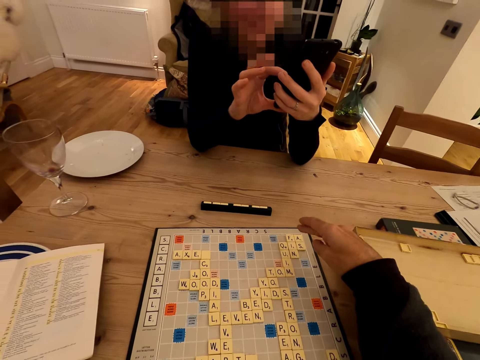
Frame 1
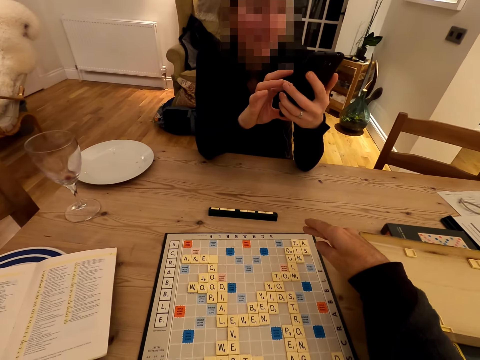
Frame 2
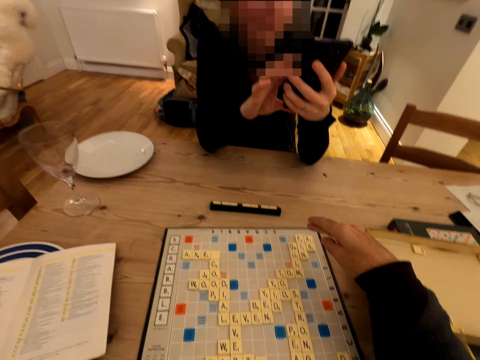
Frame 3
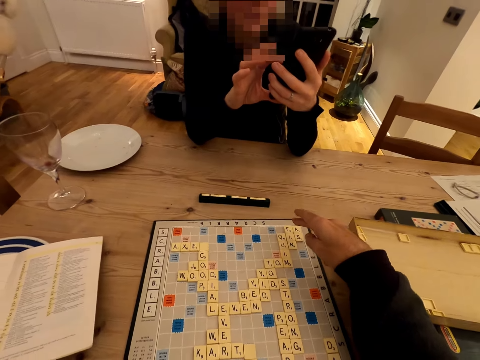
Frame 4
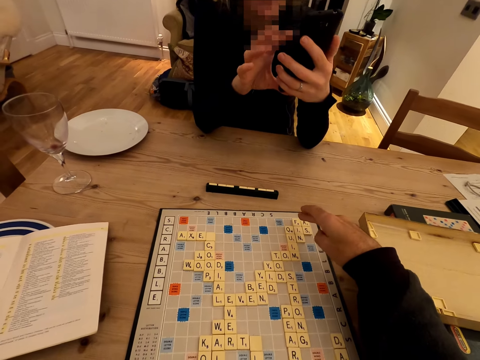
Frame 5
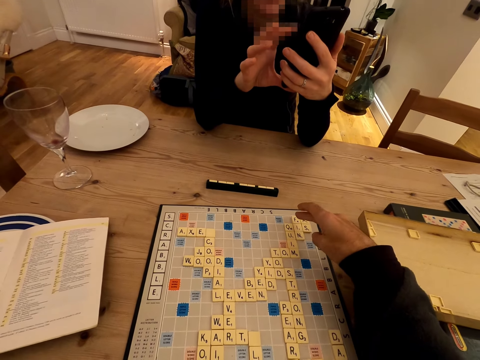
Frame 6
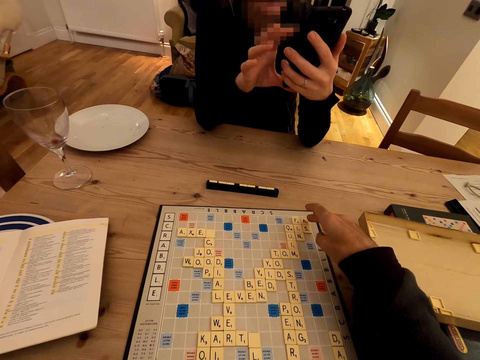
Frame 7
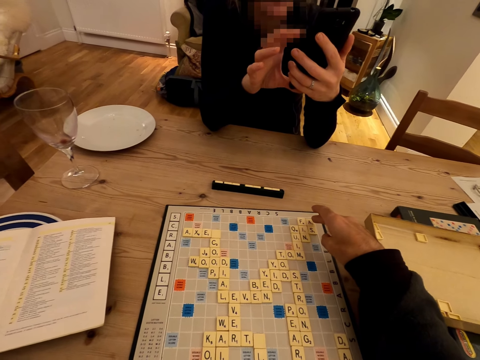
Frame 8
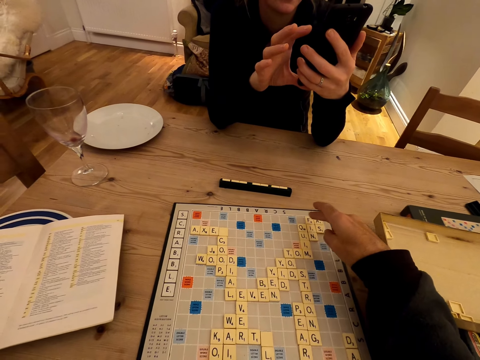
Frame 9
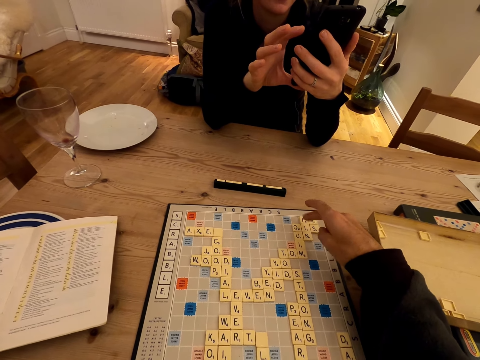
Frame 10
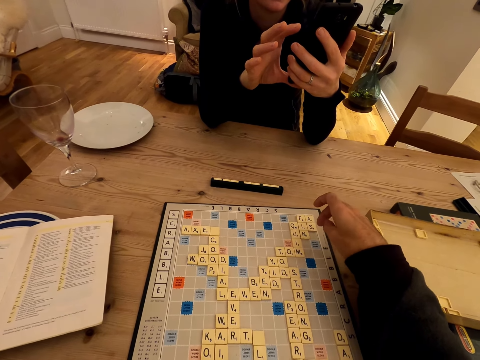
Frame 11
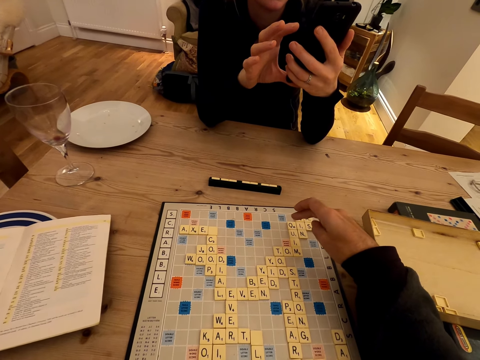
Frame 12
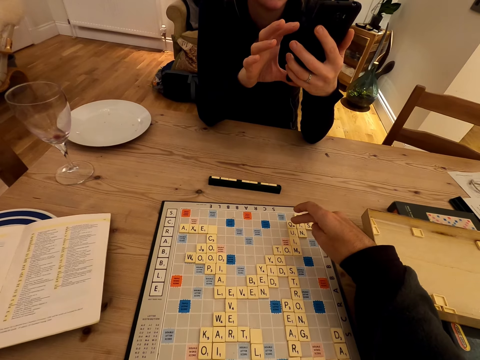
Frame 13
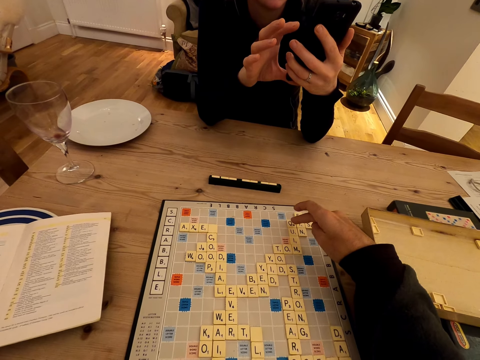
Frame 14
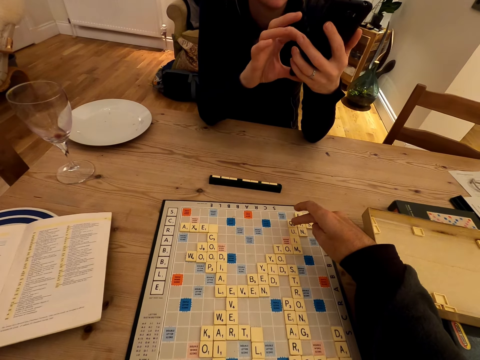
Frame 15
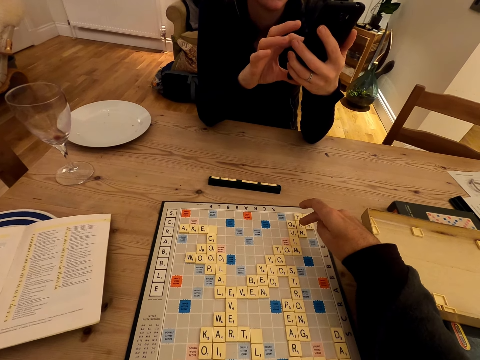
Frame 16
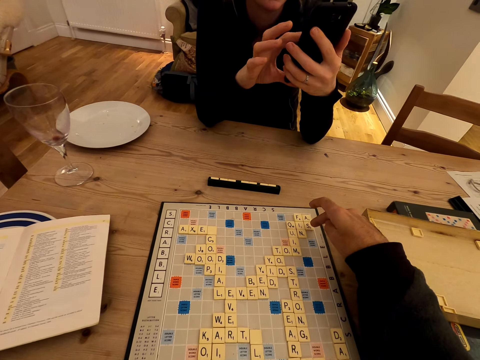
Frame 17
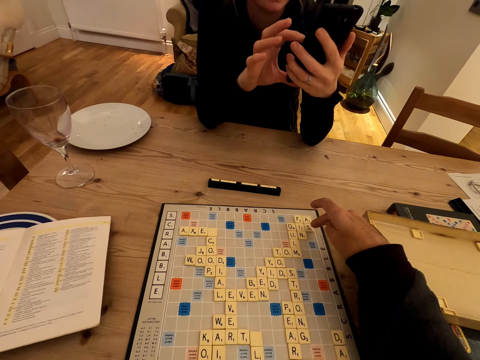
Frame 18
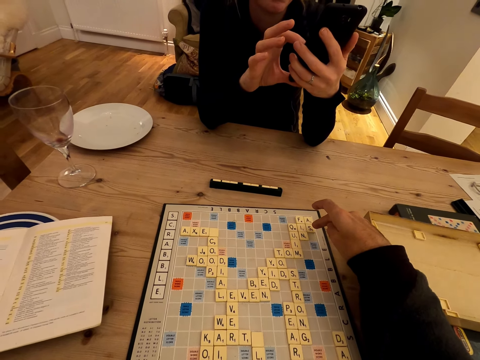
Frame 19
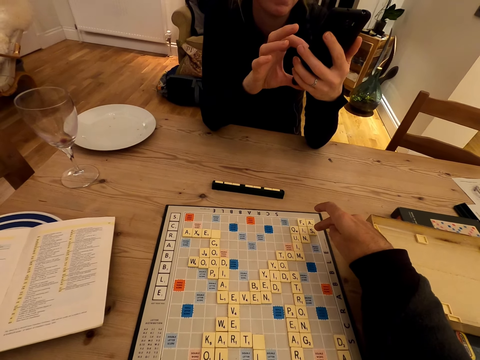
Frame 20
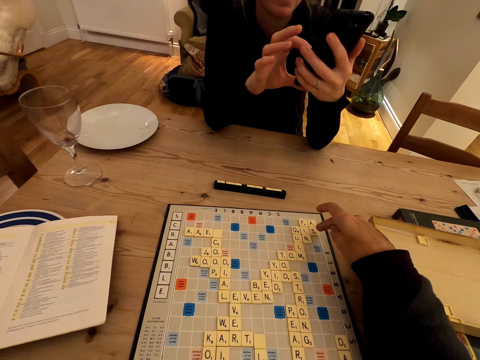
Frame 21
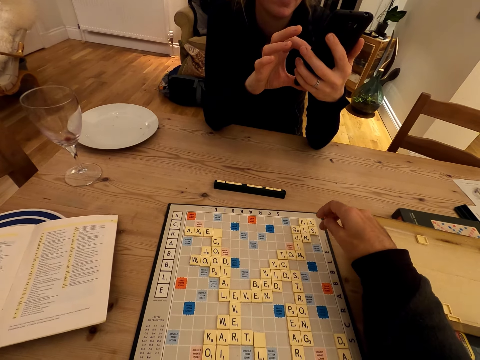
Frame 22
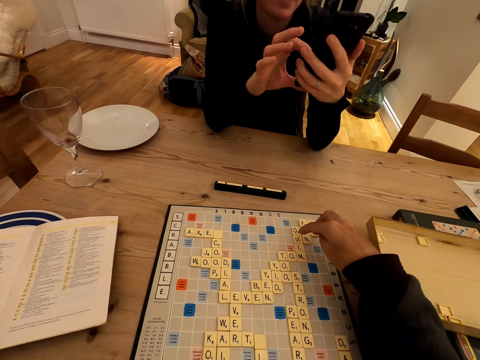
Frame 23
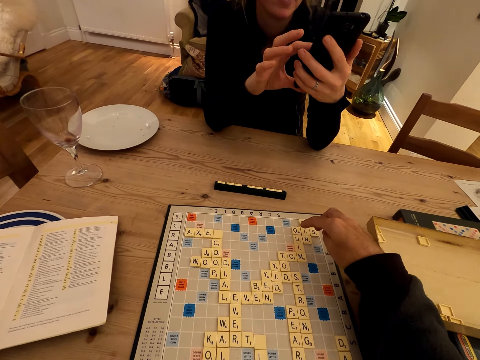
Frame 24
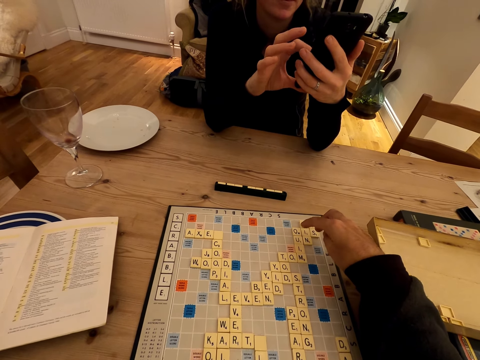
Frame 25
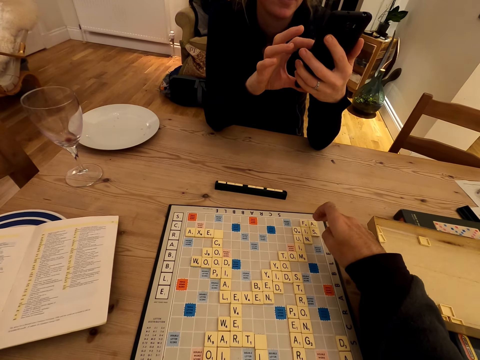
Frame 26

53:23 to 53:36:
The camera wearer counts the letters.

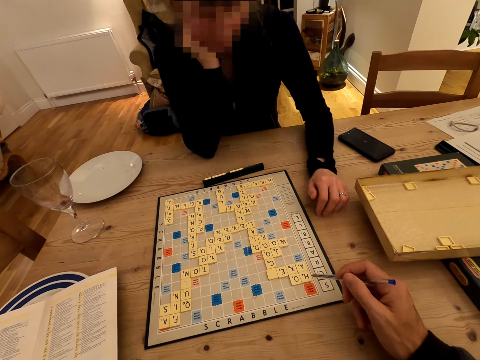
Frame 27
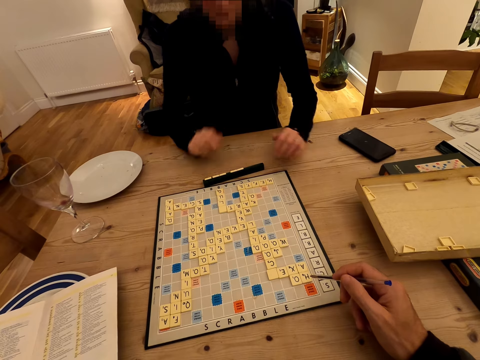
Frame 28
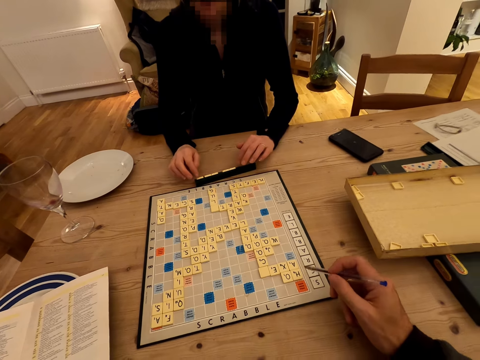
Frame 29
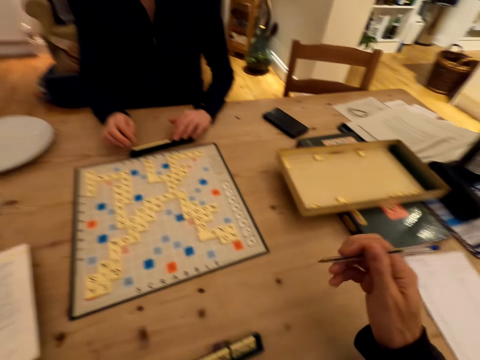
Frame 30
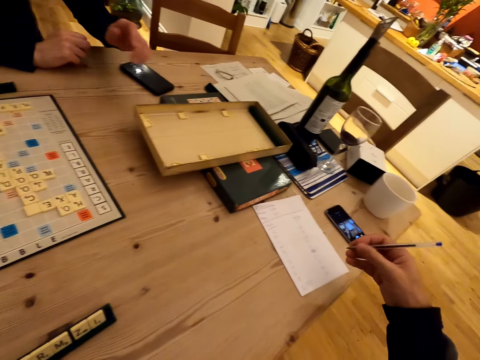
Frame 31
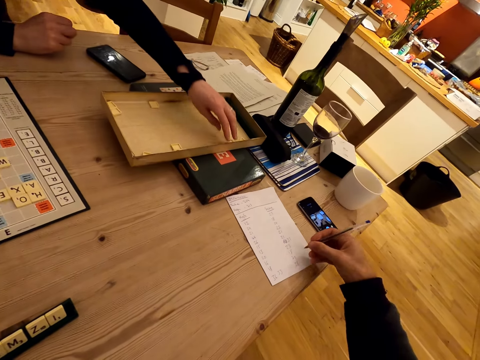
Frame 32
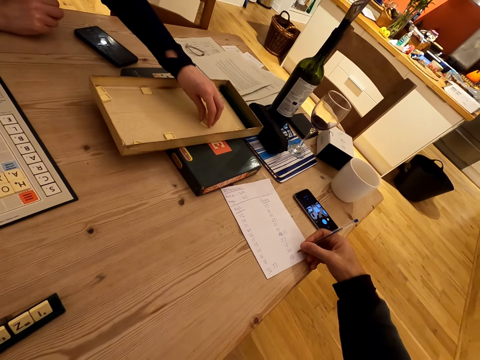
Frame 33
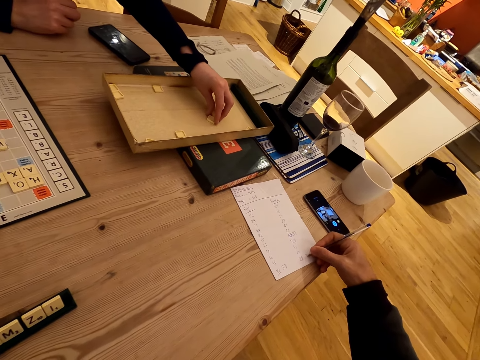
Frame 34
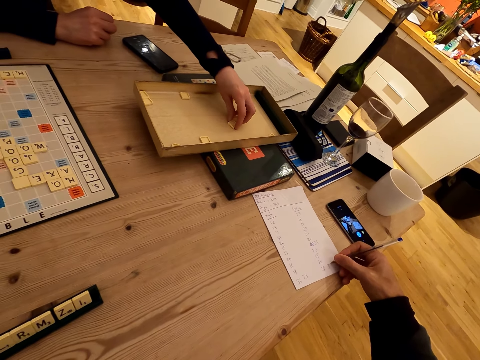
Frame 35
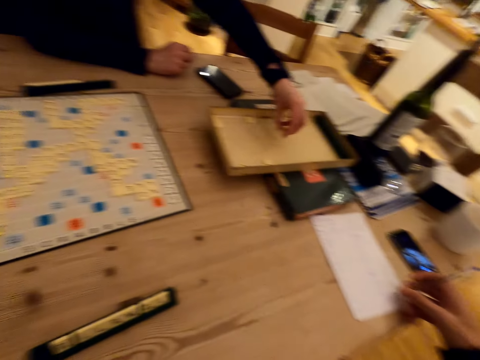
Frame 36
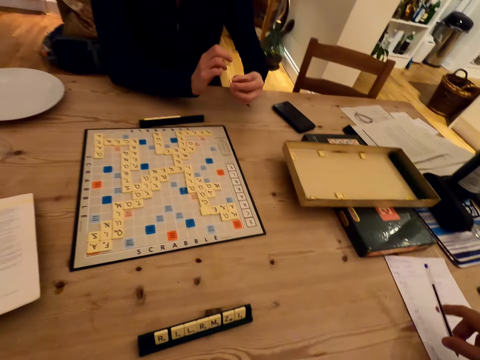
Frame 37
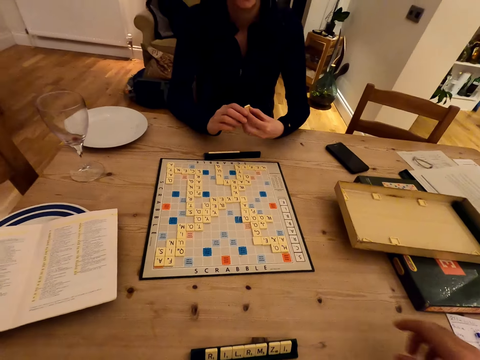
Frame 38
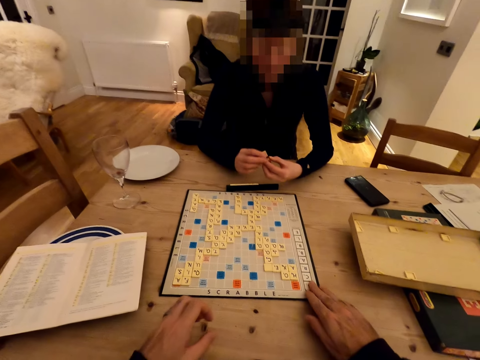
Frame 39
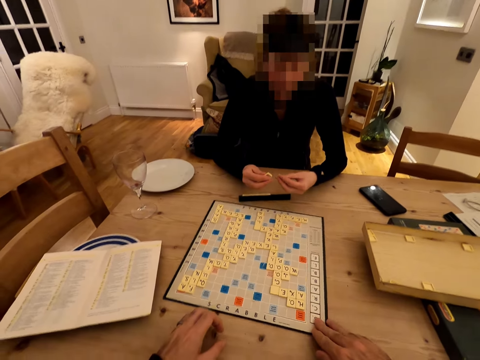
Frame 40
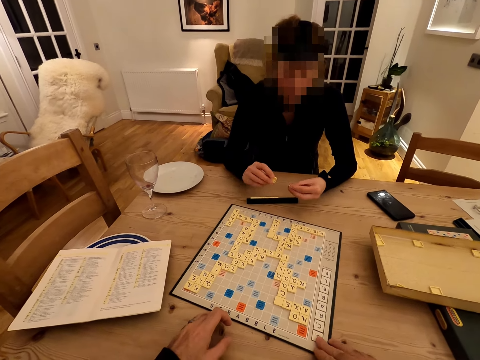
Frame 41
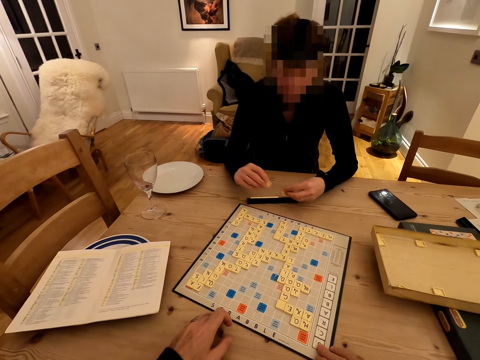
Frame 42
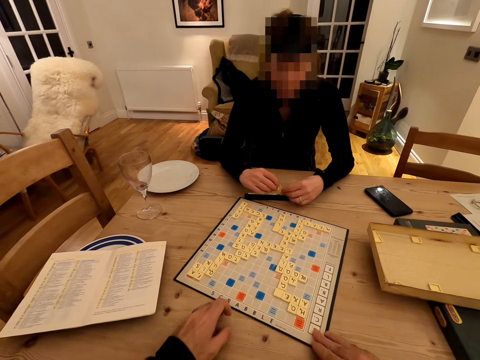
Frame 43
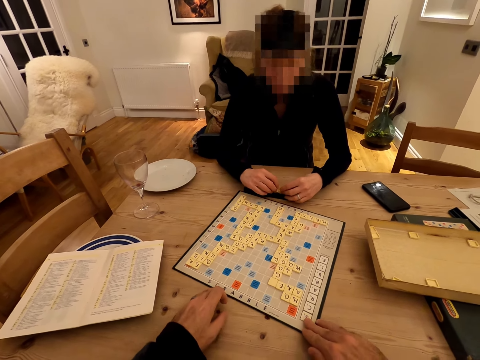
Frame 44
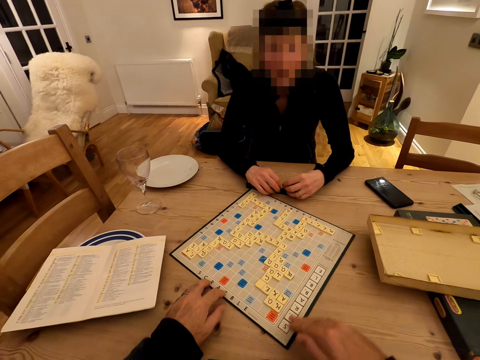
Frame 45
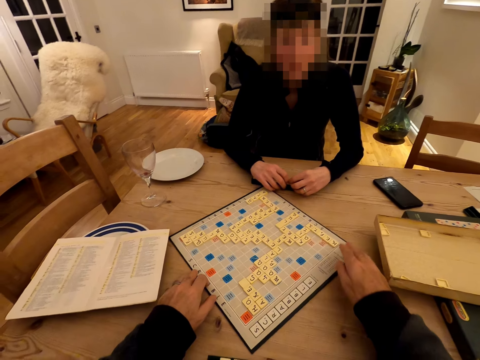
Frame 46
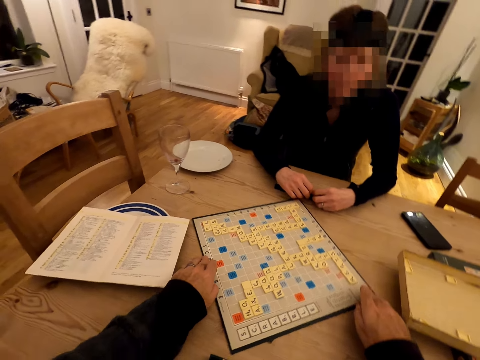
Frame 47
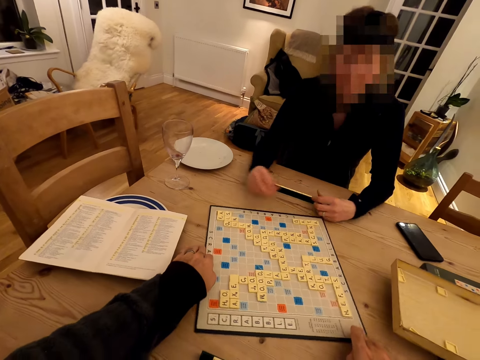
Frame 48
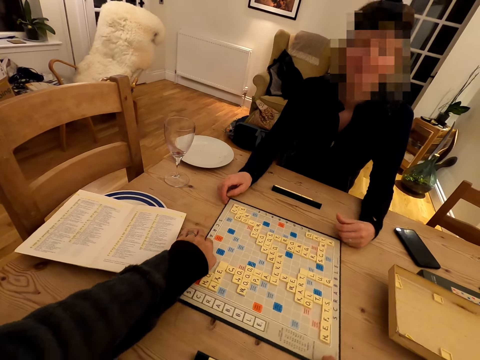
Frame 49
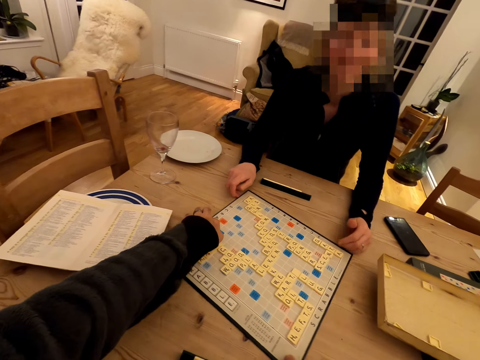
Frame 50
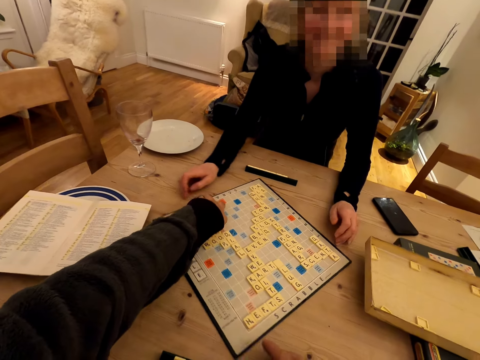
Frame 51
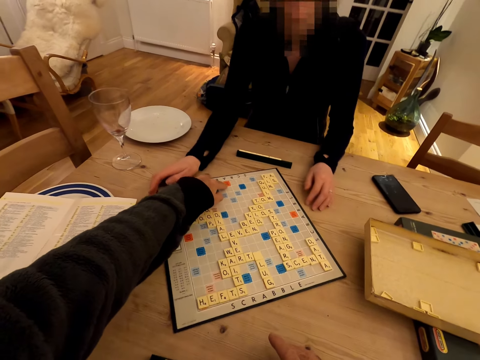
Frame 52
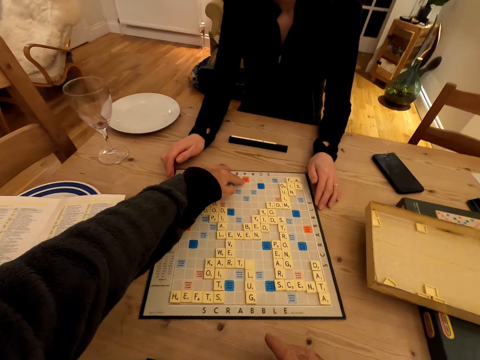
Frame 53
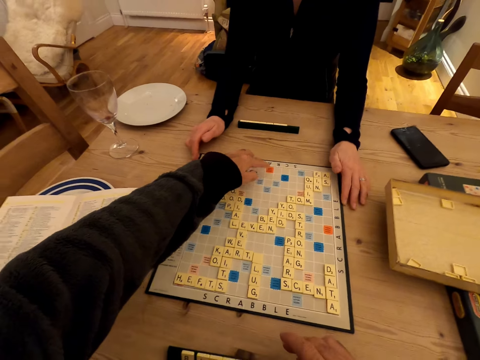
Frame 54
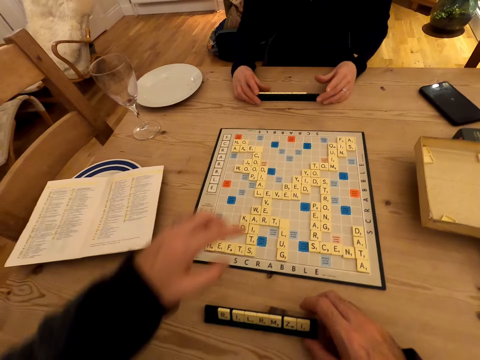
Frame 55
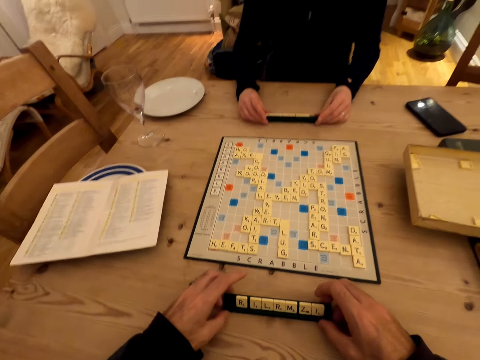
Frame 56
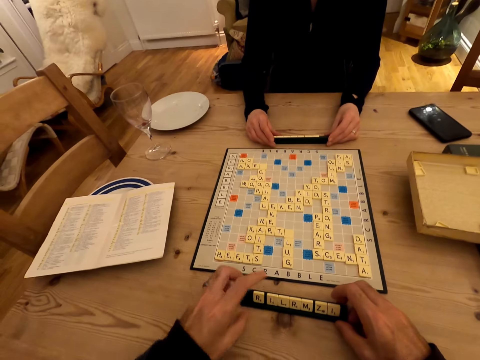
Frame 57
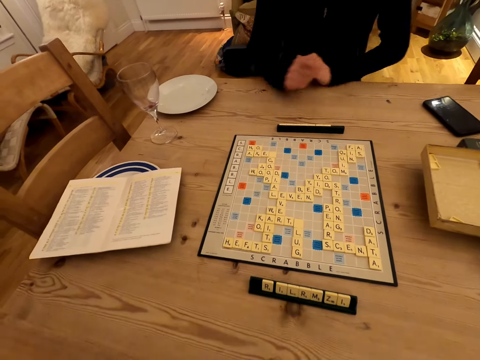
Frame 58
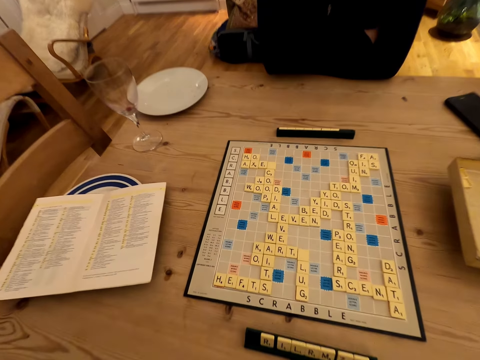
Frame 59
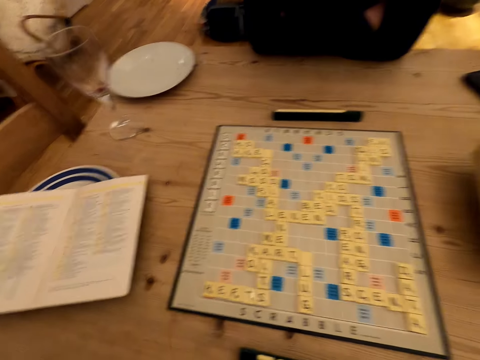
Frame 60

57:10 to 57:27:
The camera wearer moves scrabble words. A woman writes down. The camera wearer writes on the paper. The woman picks letters from the box. The camera wearer converses with the woman. The woman moves the scrabble board. The camera wearer rotates the scrabble board. The woman arranges letters in the scrabble rack. The camera wearer moves scrabble words. The camera wearer and the woman move the scrabble rack. The camera wearer and the woman fold hands.
